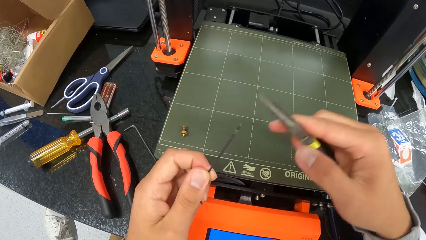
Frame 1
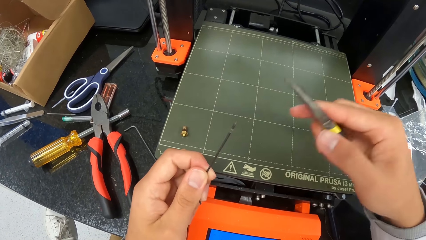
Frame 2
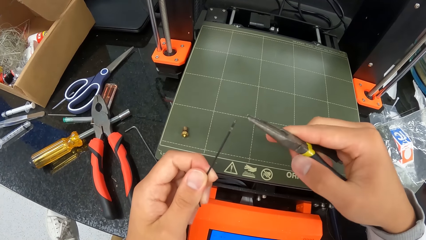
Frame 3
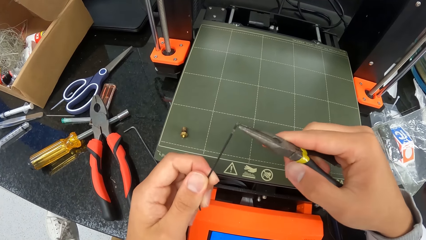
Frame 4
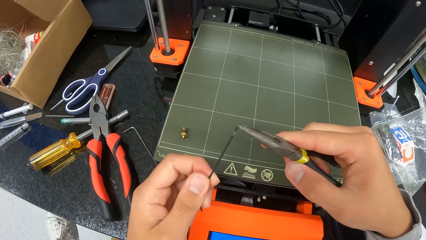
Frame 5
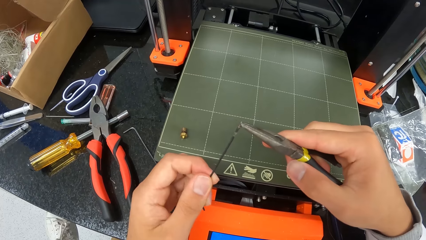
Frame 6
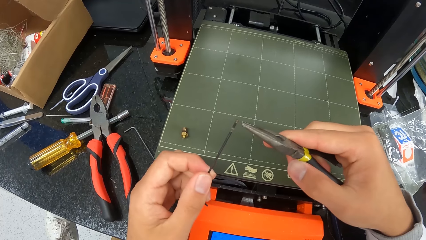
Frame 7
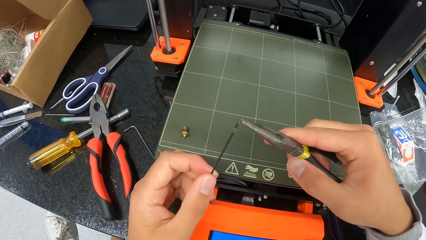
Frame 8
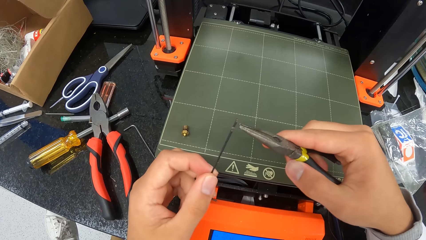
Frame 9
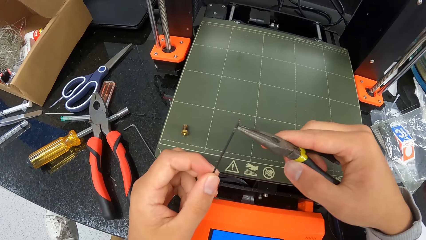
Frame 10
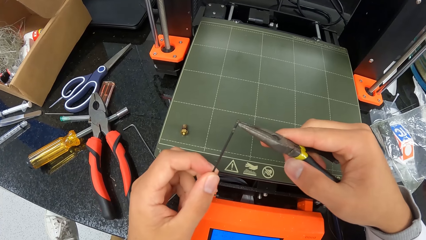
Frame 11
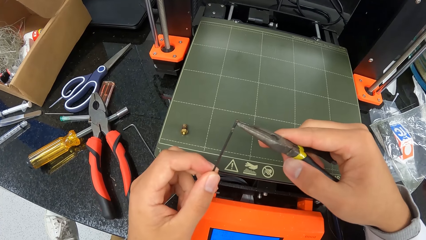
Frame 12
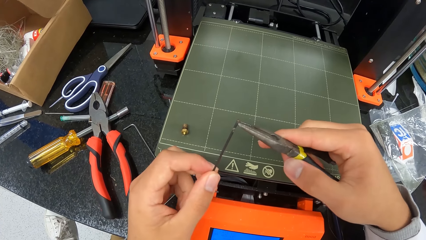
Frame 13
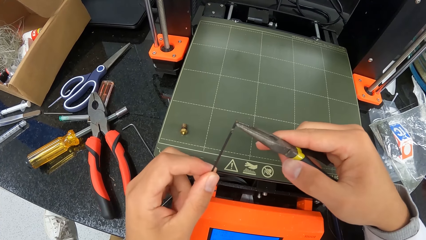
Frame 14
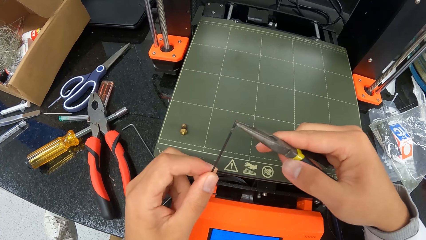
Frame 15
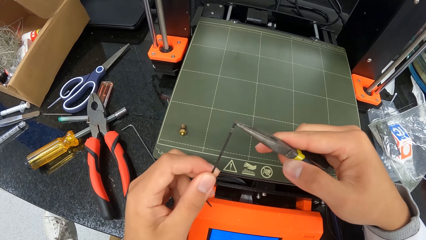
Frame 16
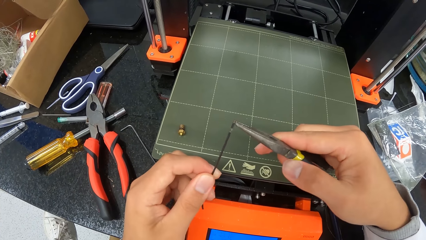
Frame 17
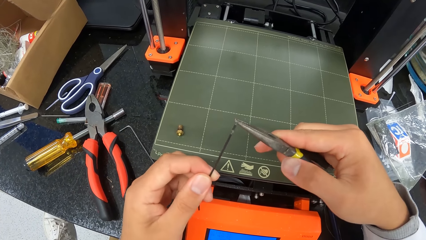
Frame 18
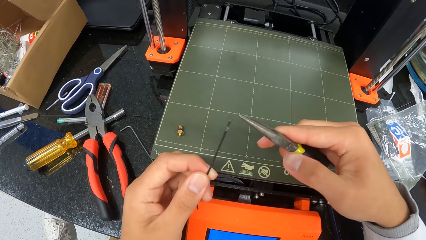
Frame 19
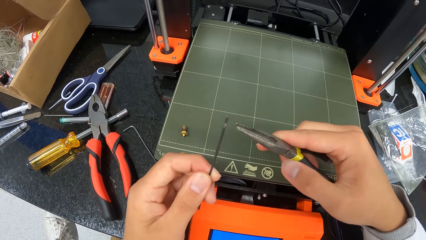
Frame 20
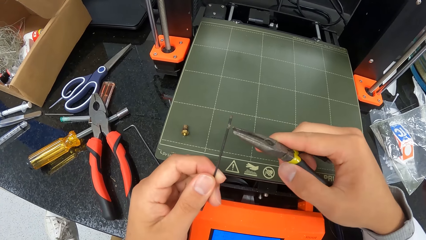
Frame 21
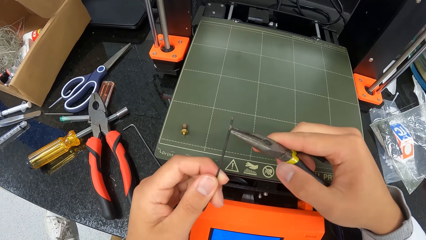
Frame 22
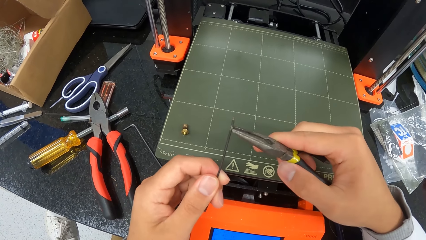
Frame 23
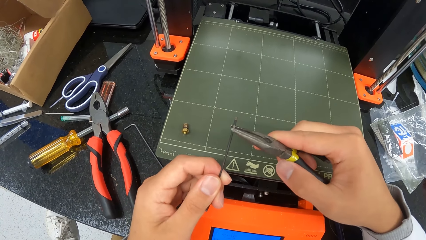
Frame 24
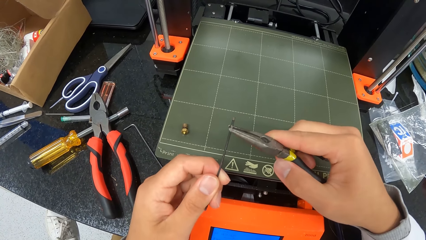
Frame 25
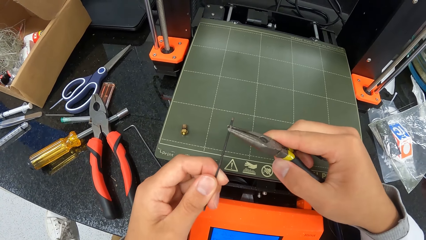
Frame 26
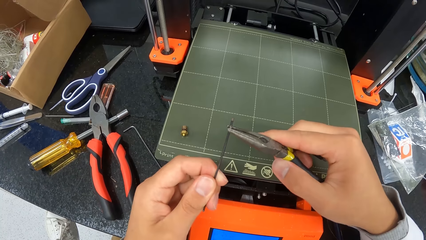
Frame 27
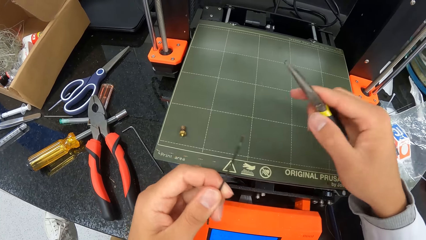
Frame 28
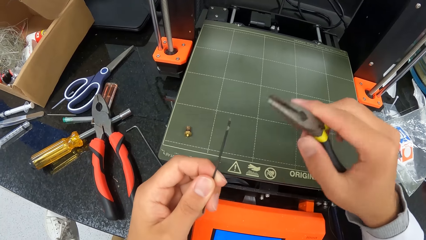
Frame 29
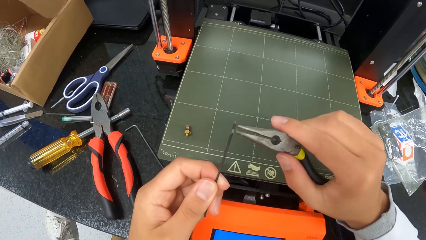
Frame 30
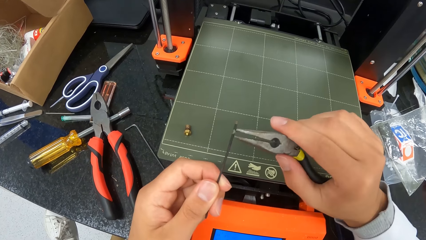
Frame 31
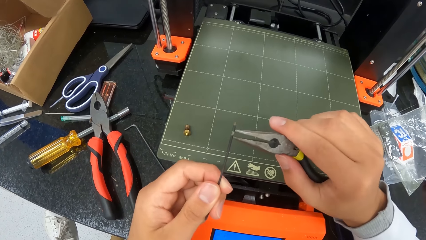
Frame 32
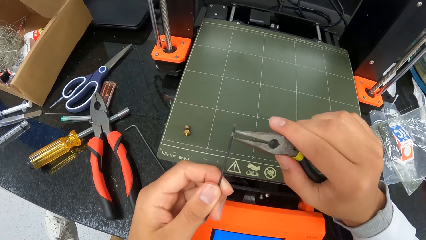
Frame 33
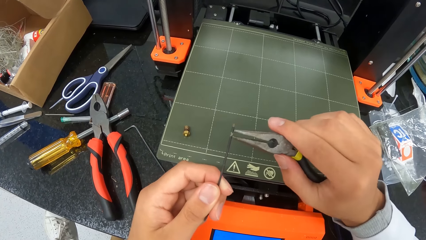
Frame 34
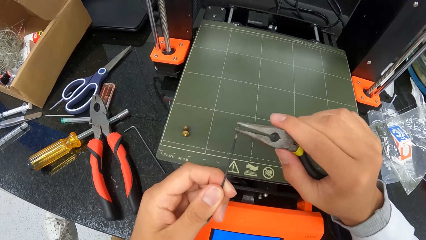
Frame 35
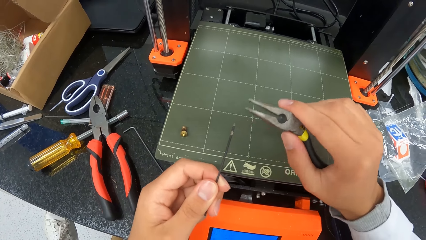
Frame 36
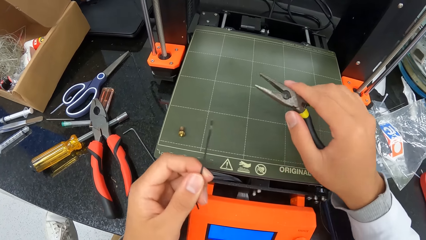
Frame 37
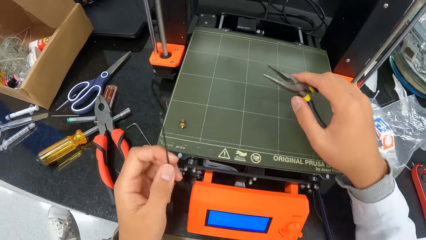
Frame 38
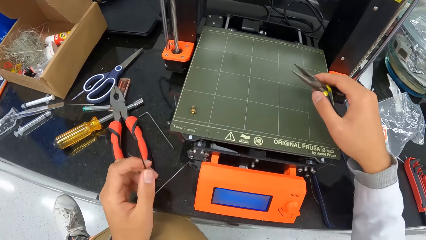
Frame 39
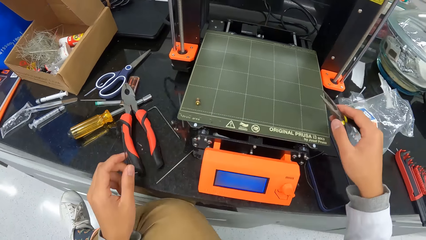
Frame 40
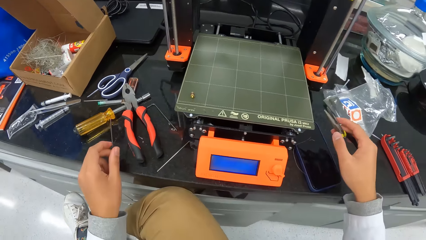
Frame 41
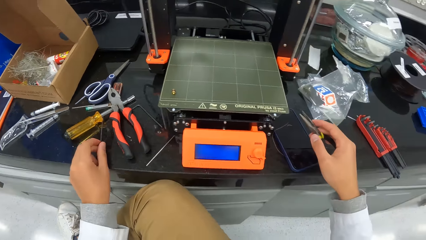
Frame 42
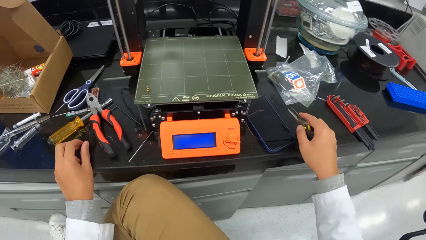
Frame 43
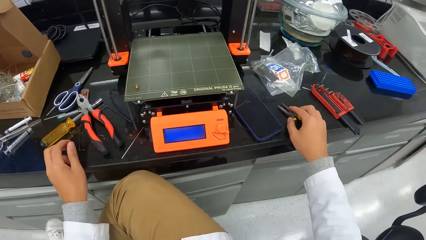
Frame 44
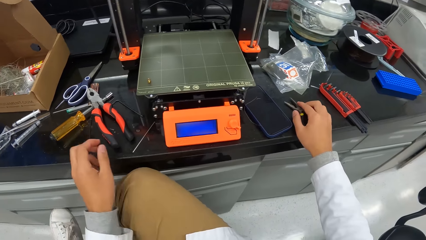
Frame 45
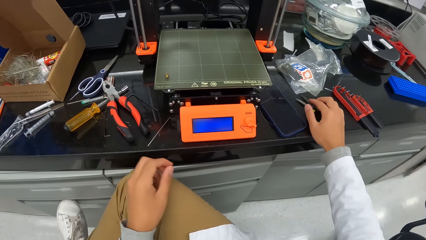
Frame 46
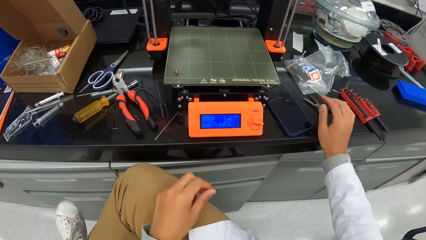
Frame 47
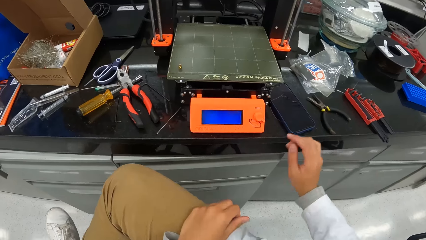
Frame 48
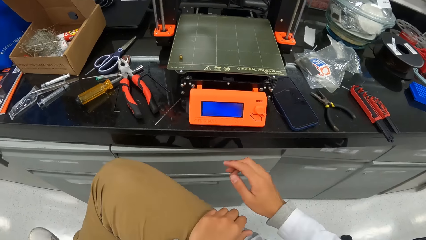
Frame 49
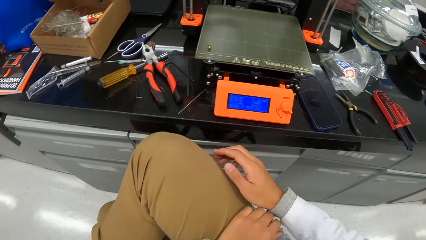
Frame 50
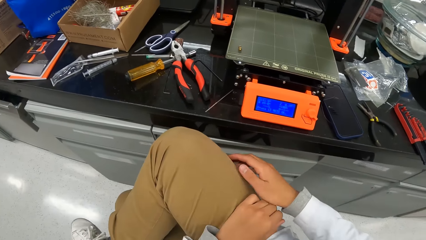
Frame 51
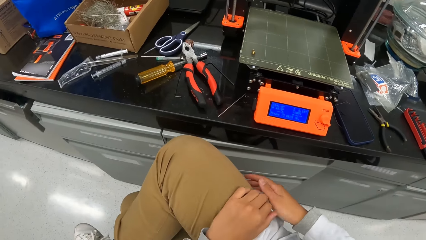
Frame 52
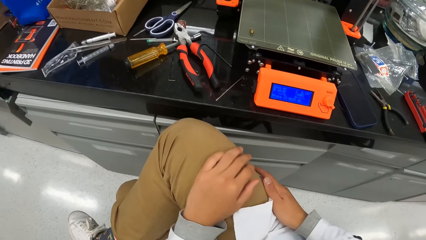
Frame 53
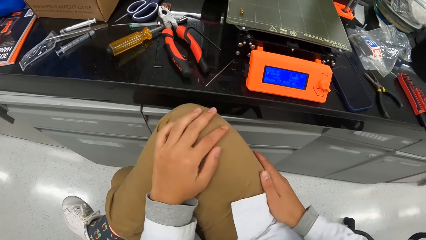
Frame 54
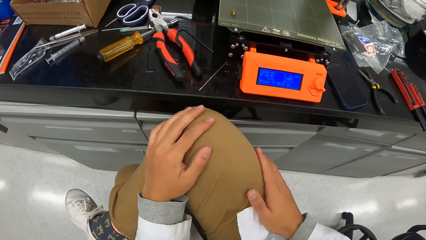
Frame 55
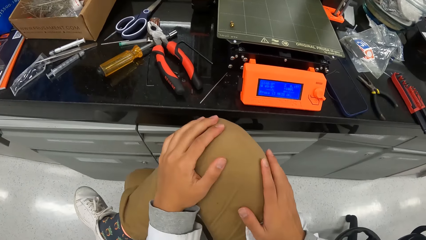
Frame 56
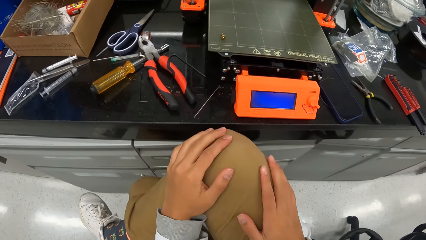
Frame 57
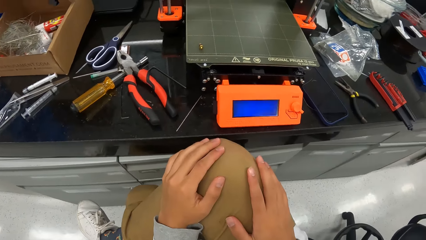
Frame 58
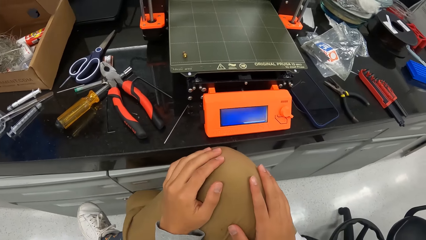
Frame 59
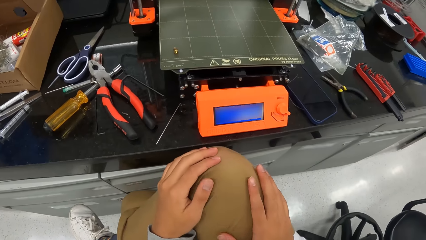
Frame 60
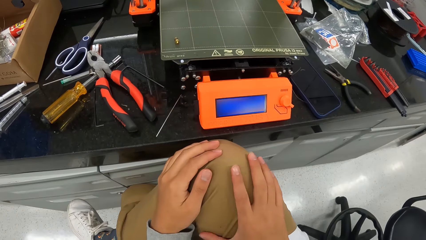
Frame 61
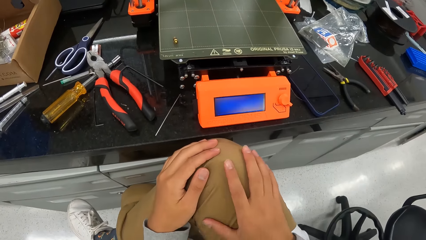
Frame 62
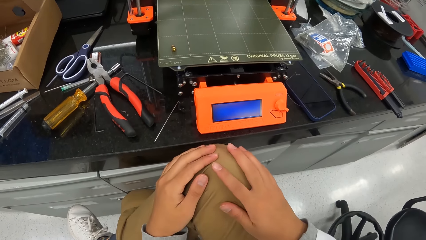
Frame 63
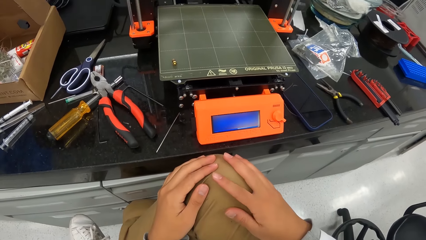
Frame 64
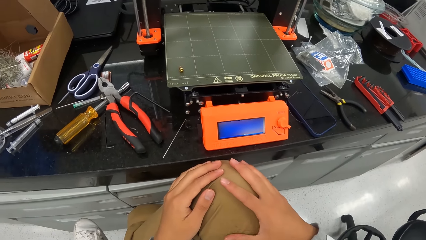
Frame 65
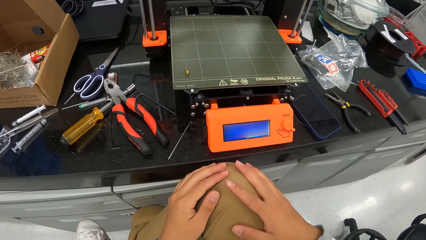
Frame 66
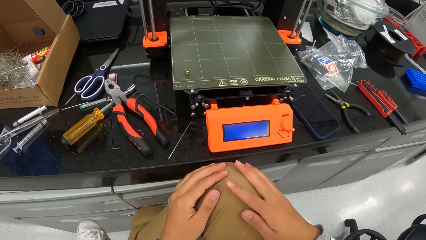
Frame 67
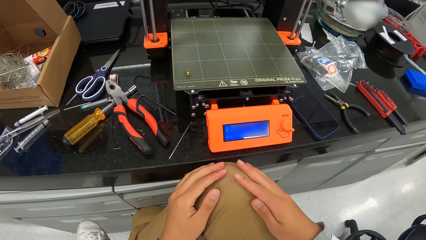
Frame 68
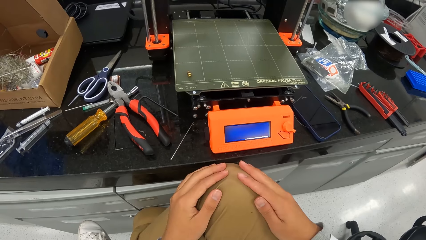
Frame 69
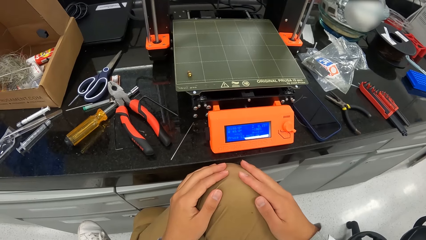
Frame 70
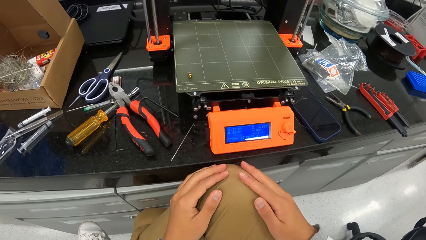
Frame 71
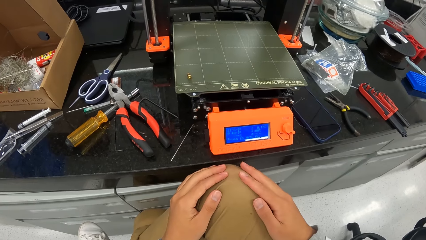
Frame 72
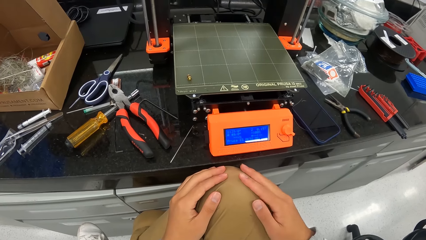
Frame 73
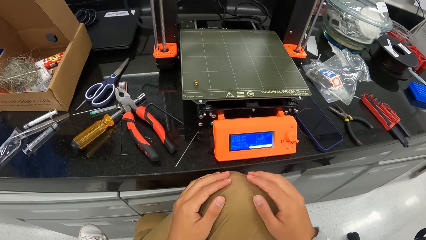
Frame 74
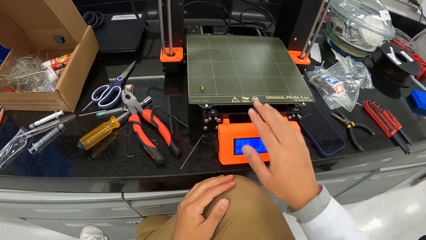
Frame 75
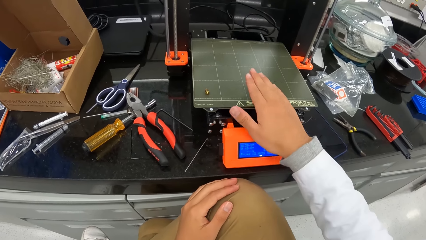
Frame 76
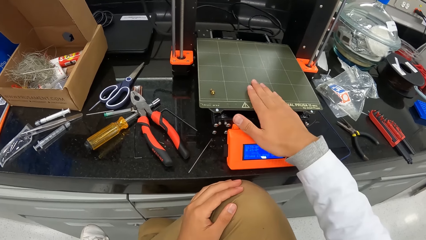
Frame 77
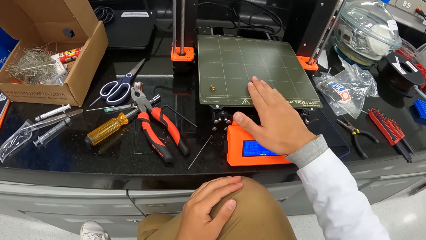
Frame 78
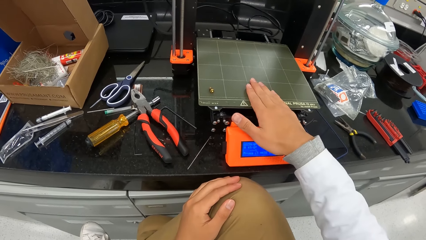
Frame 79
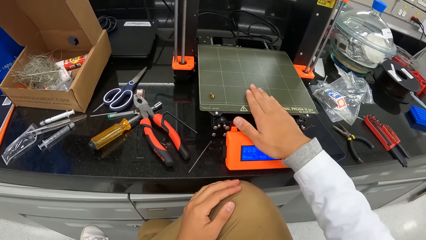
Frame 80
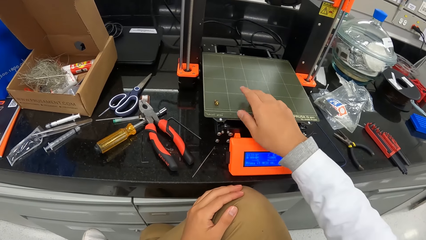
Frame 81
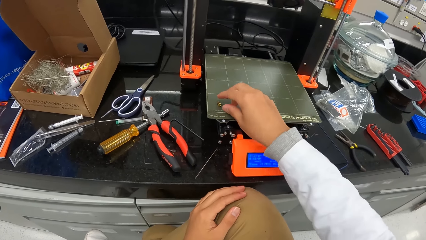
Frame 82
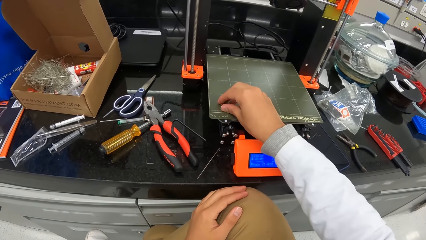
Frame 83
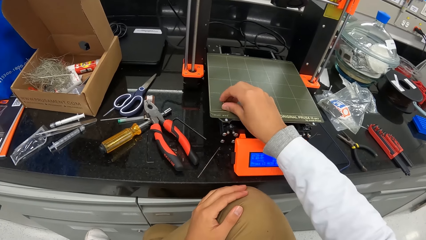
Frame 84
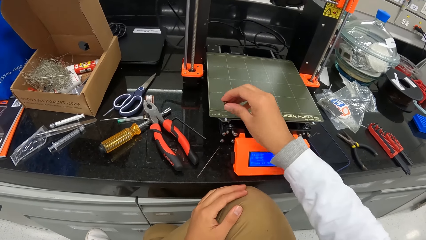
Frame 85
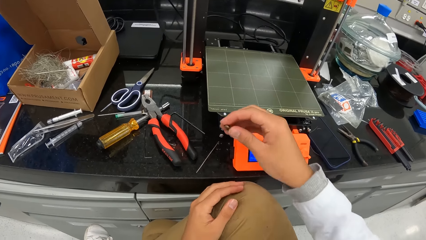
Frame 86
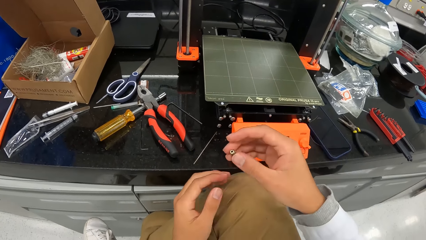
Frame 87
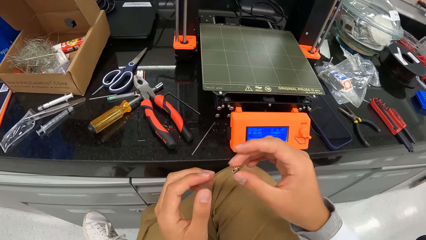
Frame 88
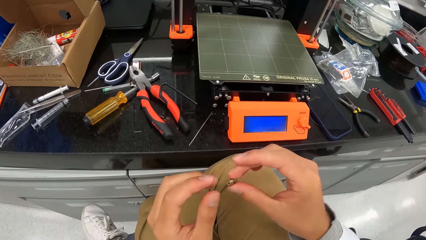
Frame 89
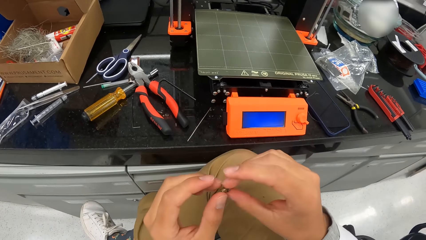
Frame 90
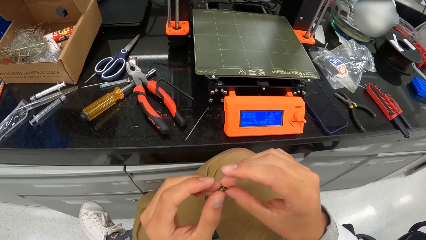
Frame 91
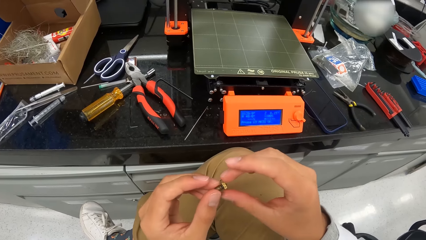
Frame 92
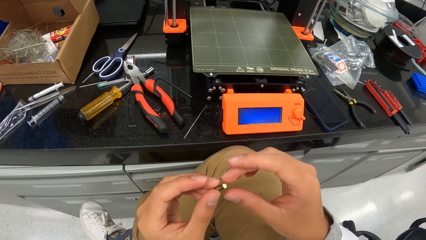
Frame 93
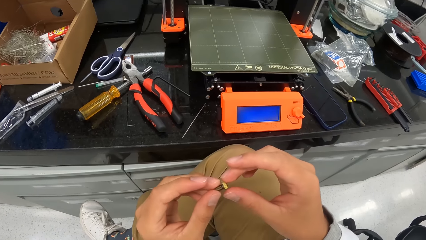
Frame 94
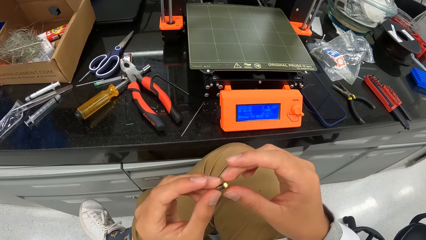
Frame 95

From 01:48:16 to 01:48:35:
The camera wearer drops the wire on a cabinet top with his left hand. He drops the pair of pliers on the cabinet top with his right hand. He touches his trouser. He places his right hand on the heated bed of the 3D printer. He touches the cardboard. He picks up a screw on the heated bed of the 3D printer with his right hand. He examines the screw with his hands.
